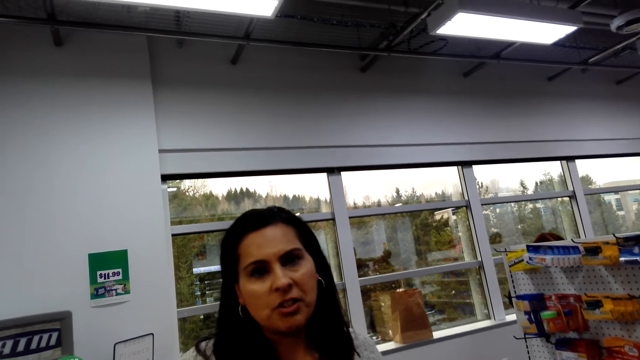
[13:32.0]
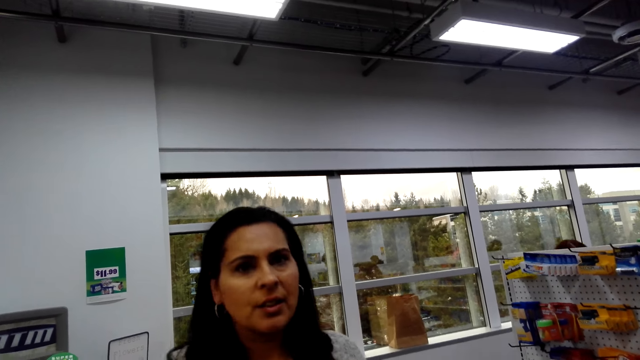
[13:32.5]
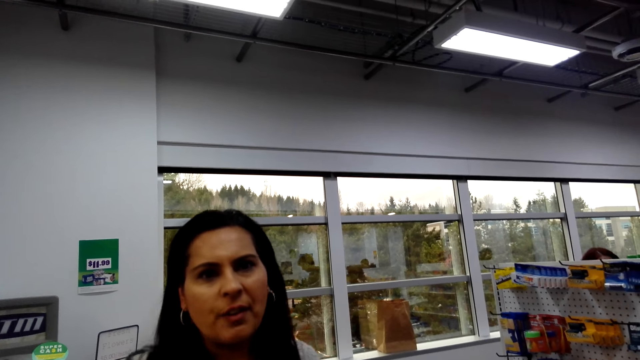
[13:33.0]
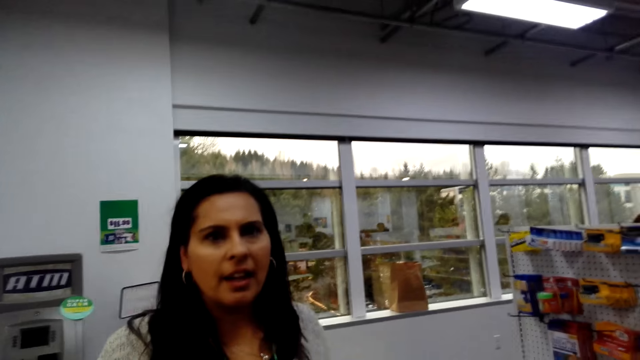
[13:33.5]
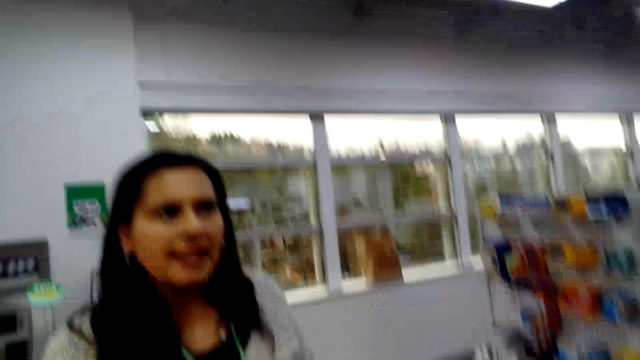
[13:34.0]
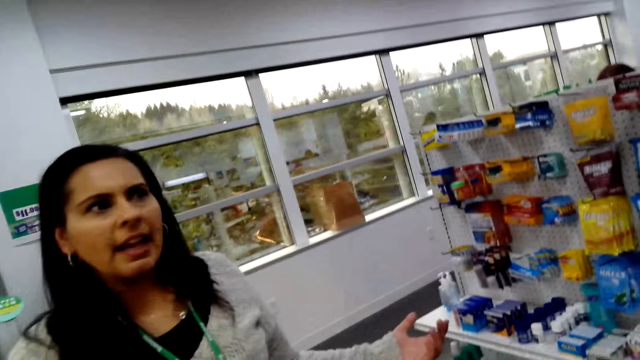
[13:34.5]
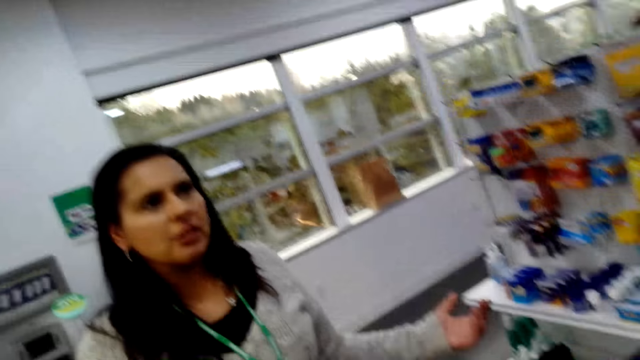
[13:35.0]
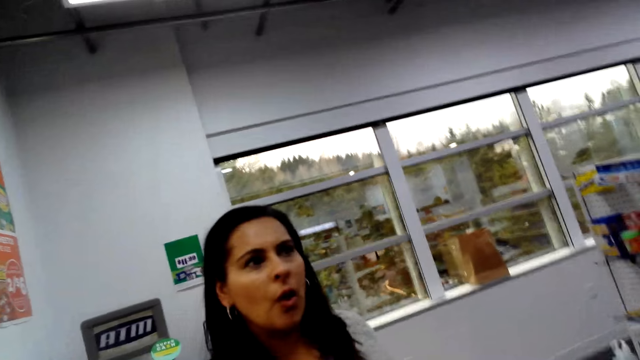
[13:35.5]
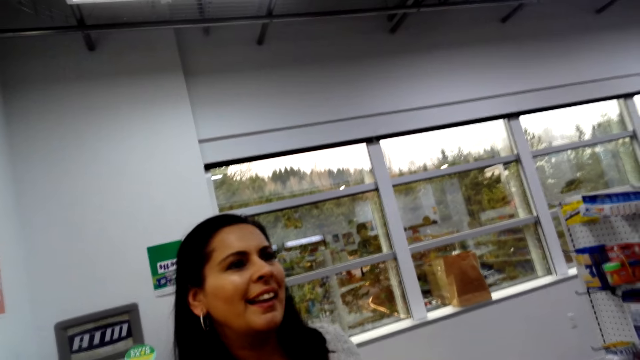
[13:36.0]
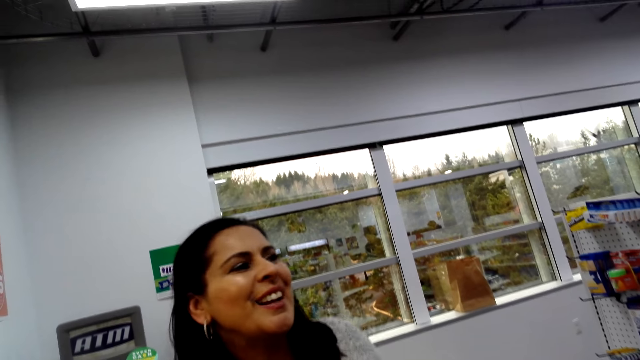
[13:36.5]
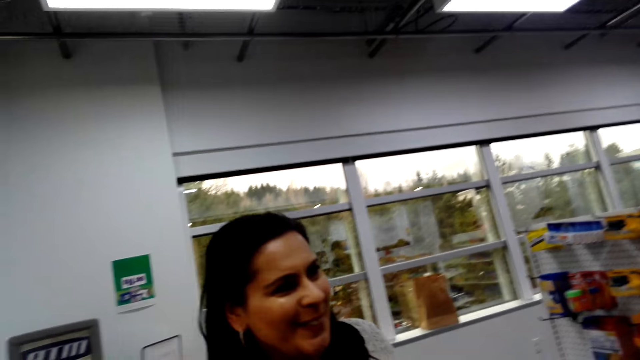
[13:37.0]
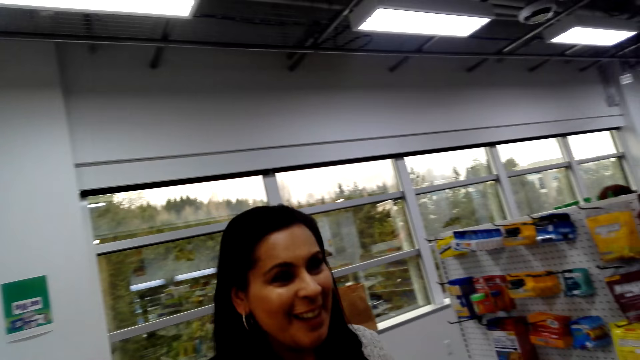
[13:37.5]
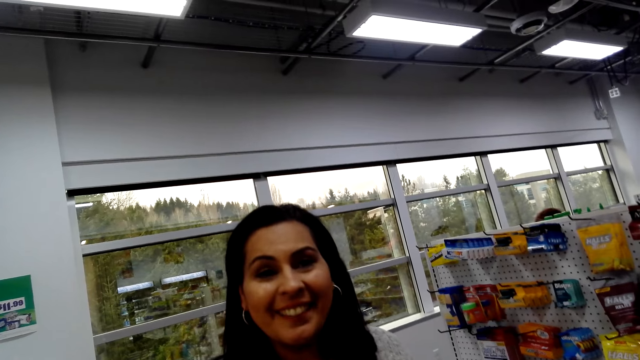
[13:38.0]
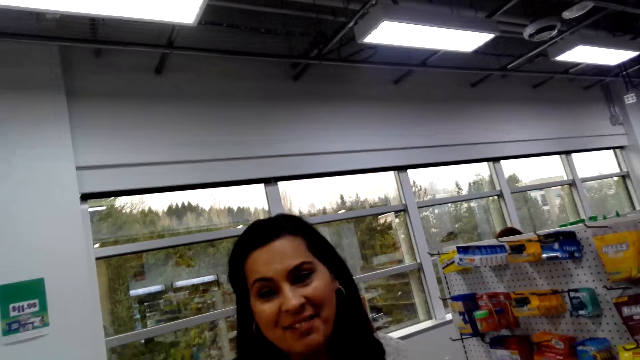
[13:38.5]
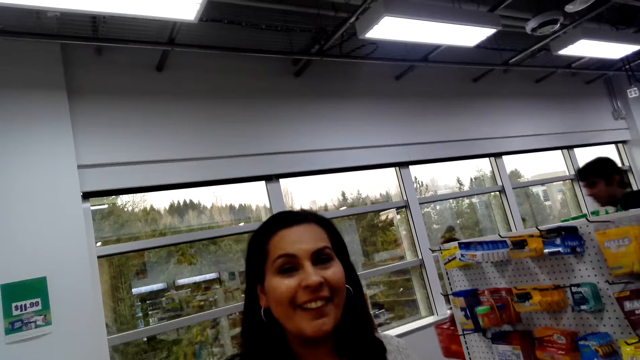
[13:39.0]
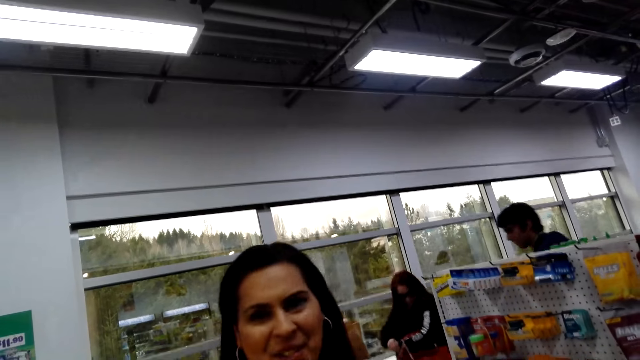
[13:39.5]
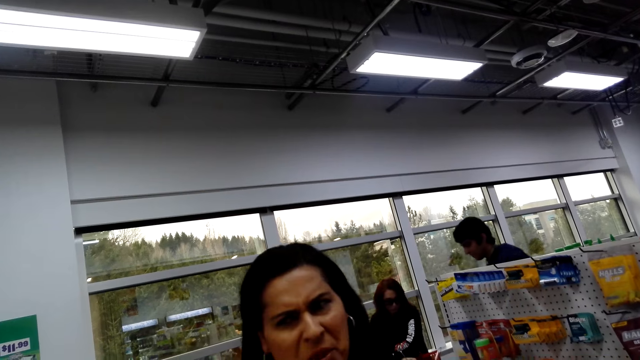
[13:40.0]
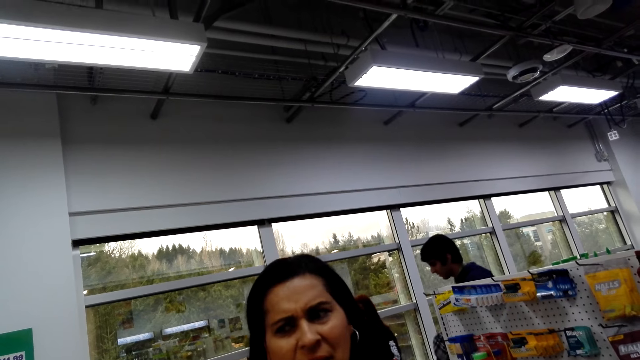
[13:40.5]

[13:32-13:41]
The camera wearer responds to a woman. The woman talks to the camera wearer.

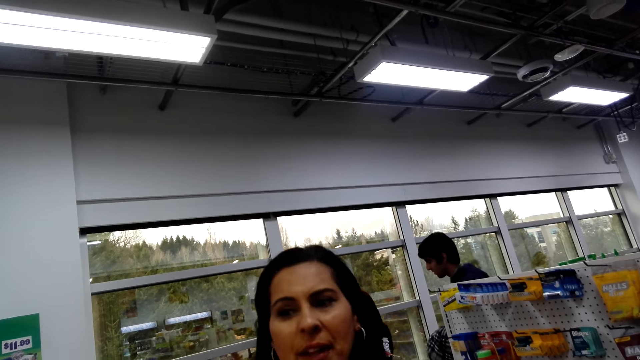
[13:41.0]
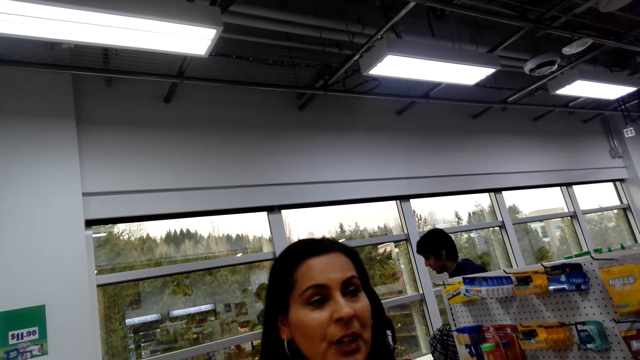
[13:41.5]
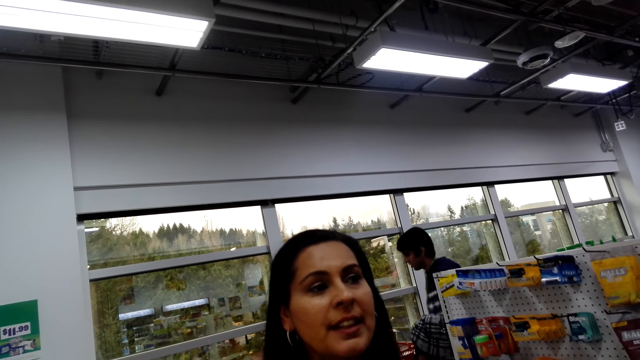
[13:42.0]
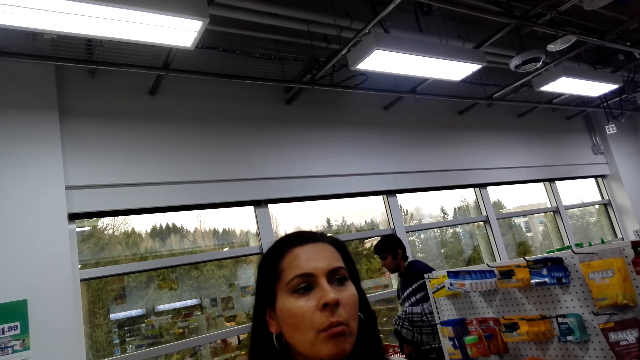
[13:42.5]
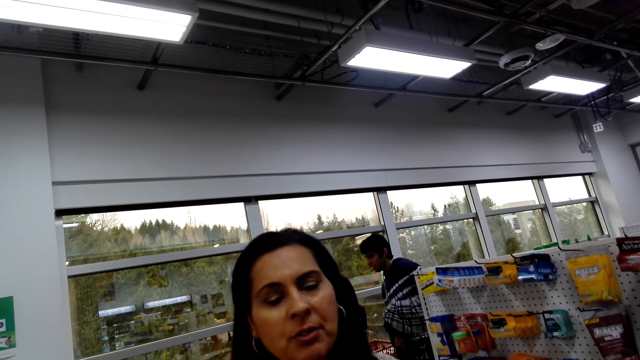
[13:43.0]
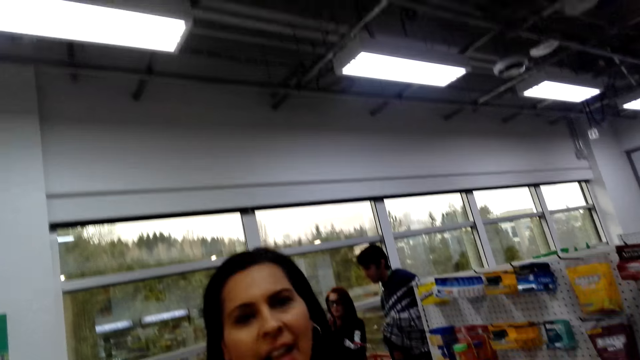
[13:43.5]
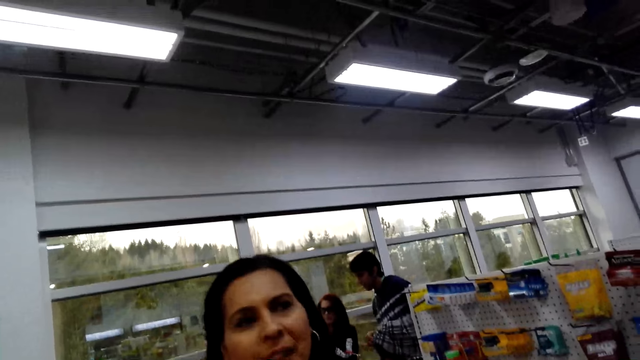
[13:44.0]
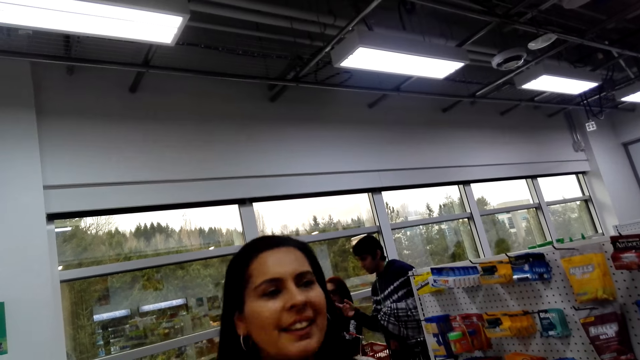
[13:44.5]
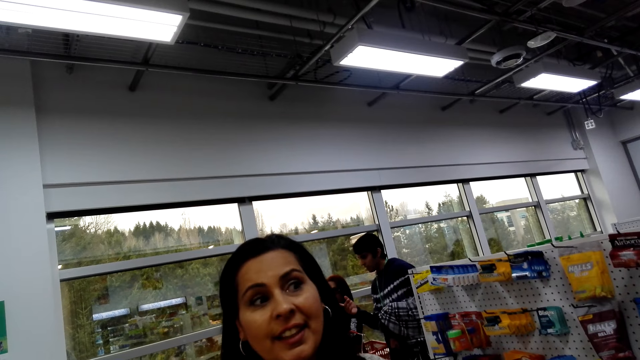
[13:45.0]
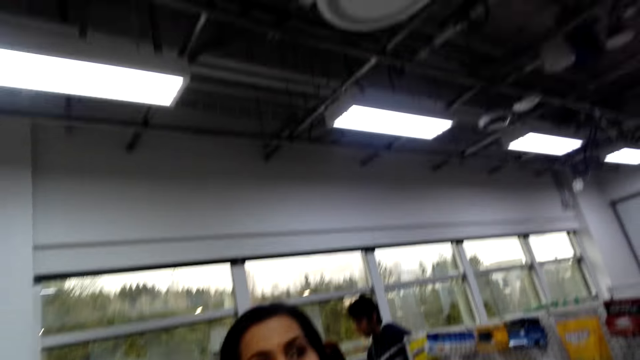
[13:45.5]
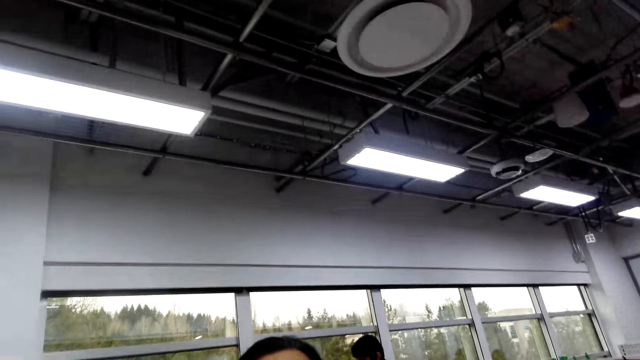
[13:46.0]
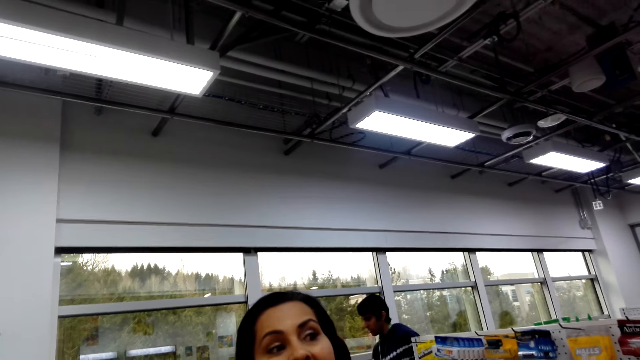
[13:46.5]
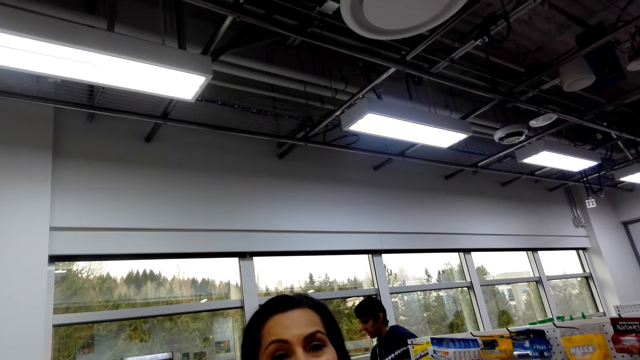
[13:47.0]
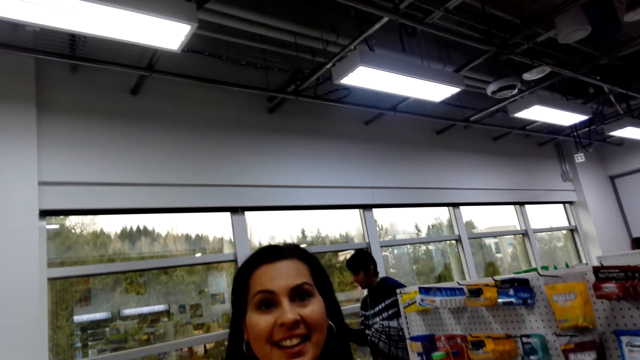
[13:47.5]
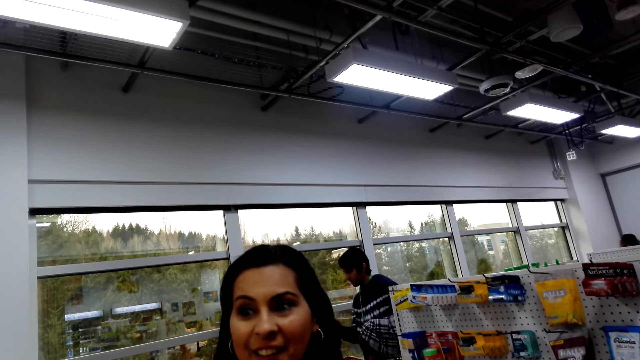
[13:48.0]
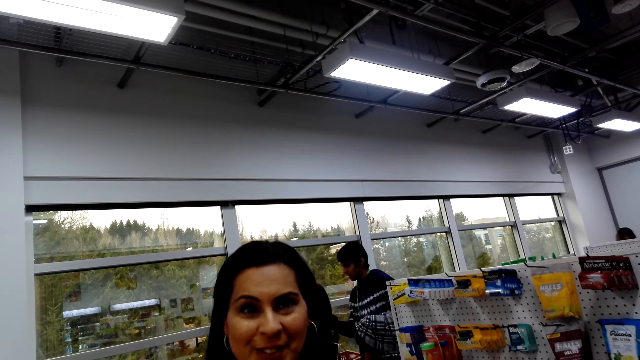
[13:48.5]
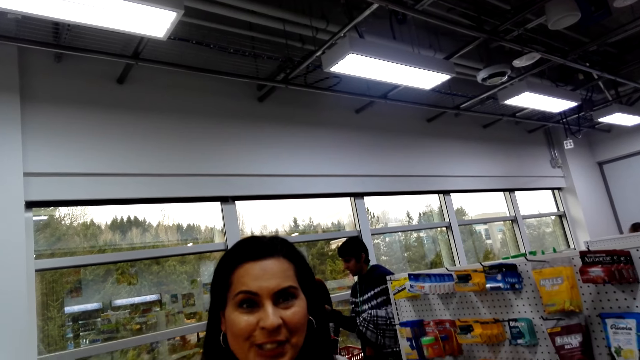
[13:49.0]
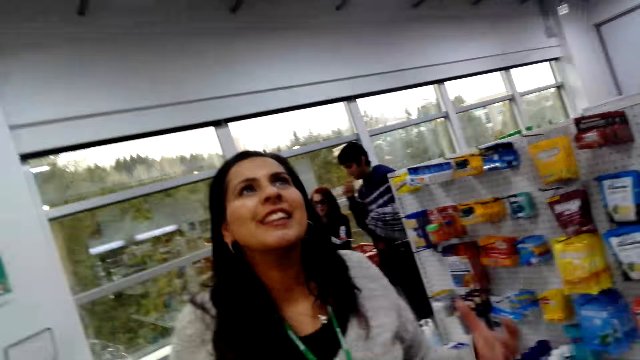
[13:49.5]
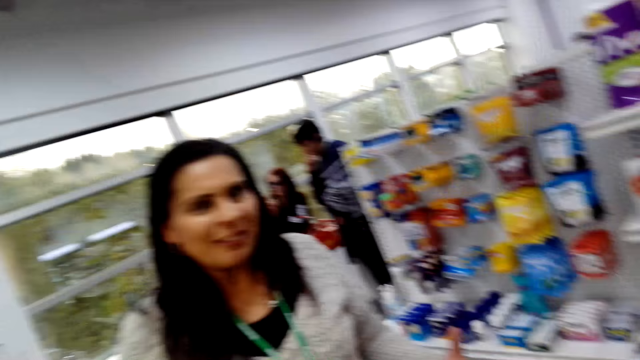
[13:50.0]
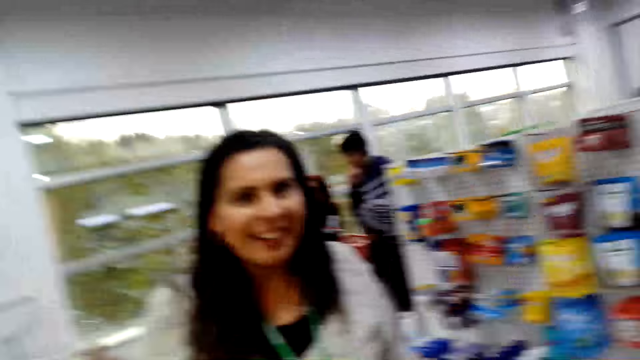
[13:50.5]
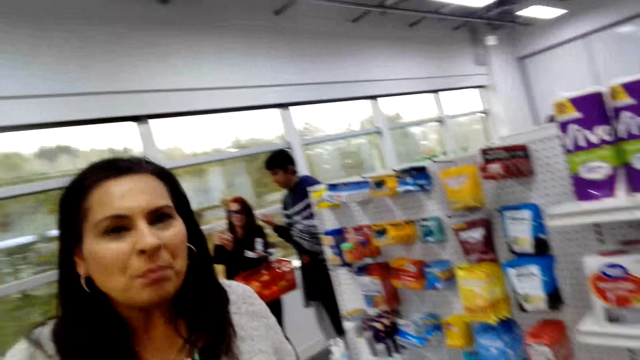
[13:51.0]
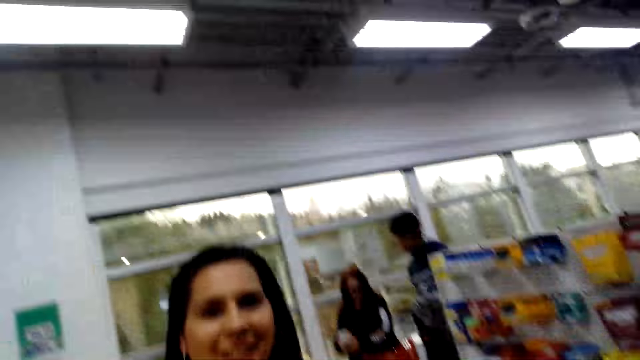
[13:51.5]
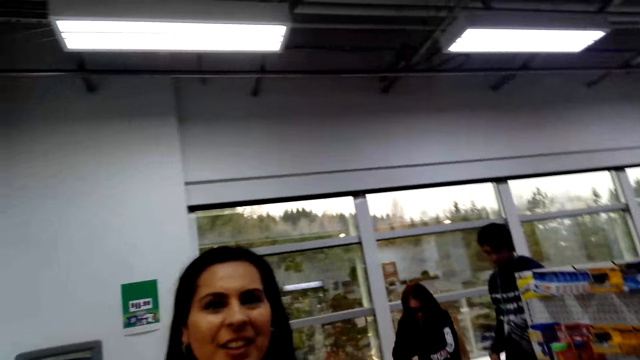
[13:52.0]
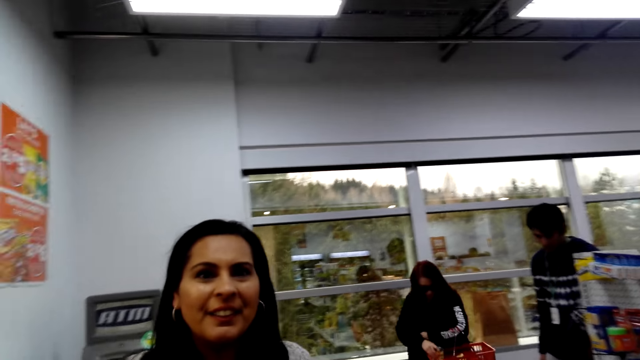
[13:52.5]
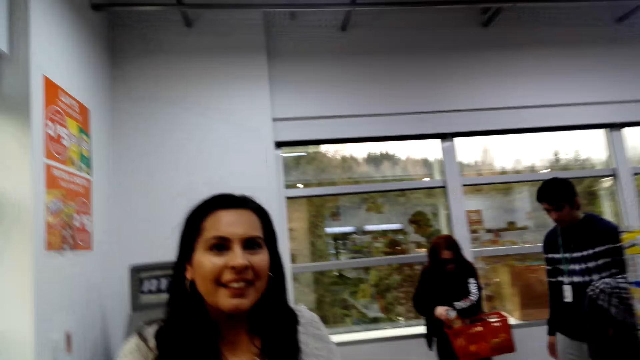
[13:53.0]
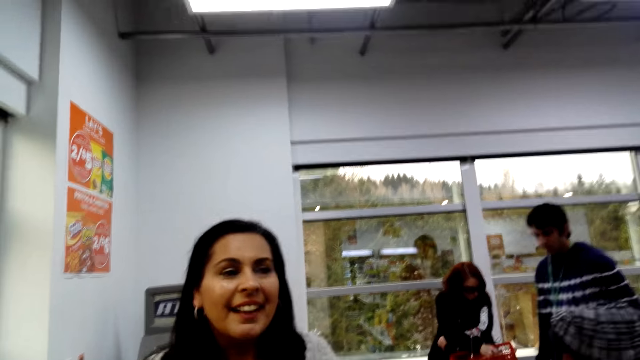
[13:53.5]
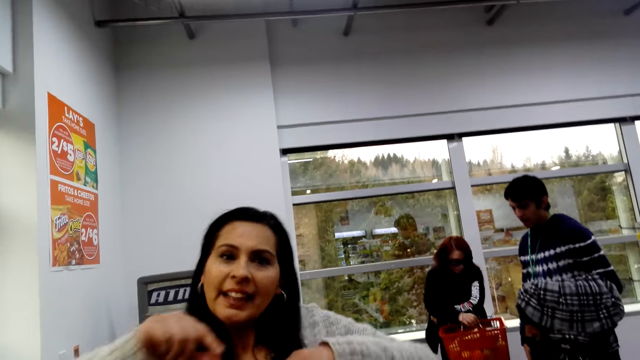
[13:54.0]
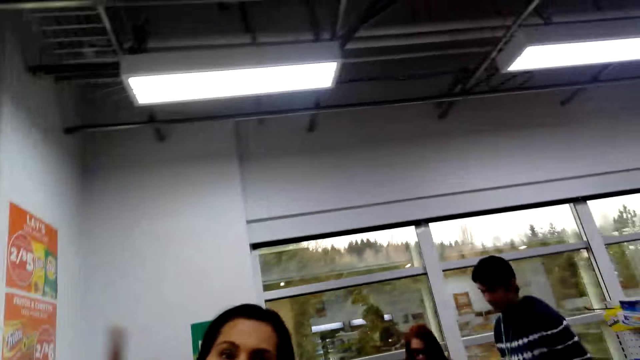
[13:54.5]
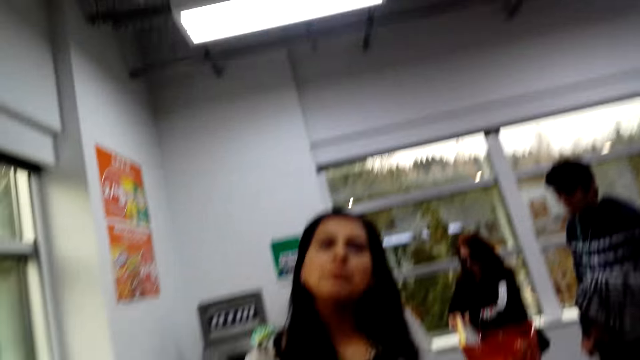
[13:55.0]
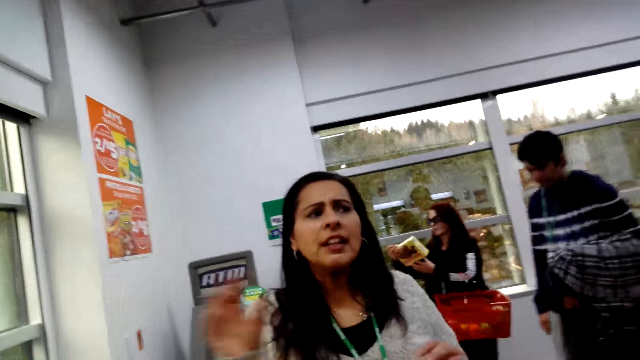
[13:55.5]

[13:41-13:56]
A person and another person stand at the window. The camera wearer walks ahead. They look at the lady ahead.
